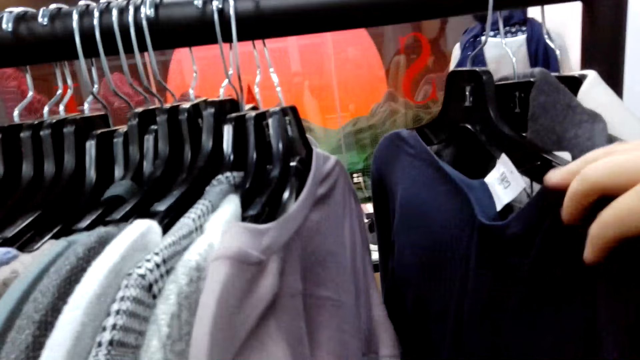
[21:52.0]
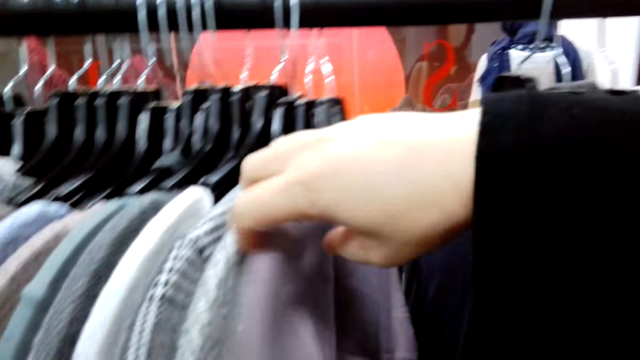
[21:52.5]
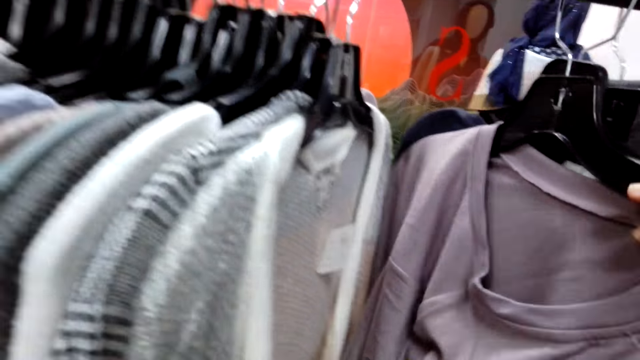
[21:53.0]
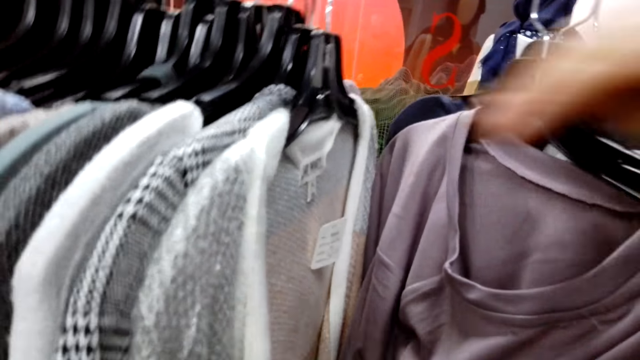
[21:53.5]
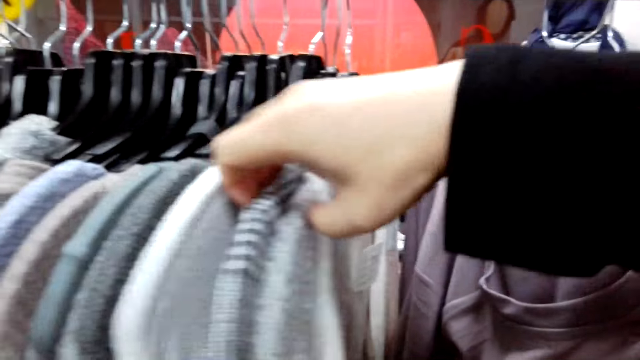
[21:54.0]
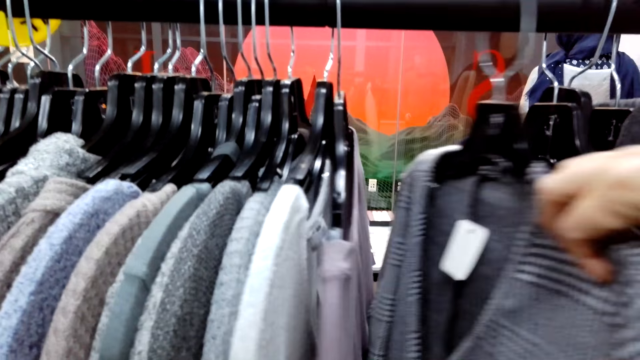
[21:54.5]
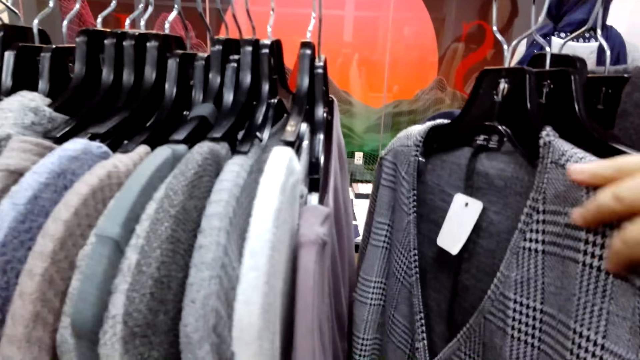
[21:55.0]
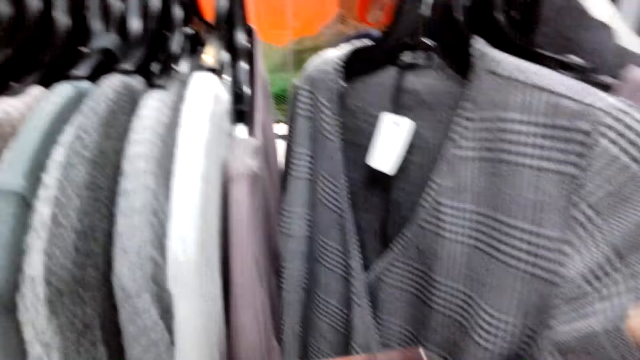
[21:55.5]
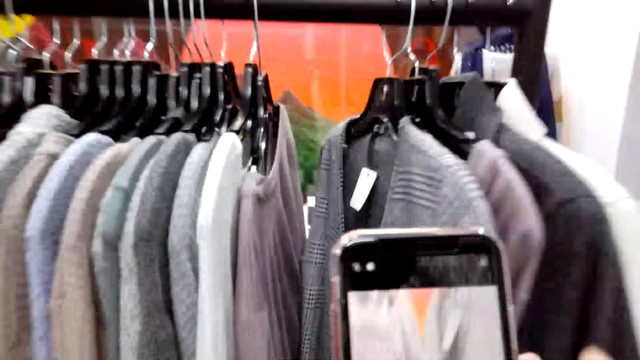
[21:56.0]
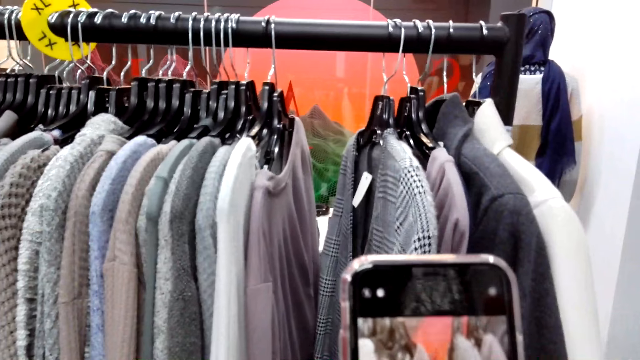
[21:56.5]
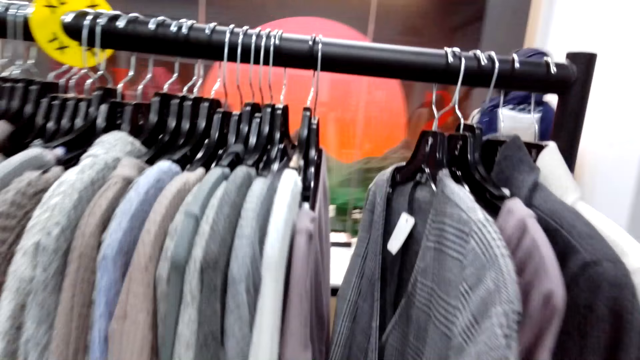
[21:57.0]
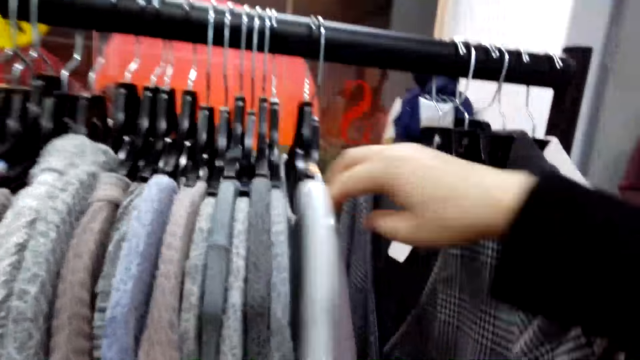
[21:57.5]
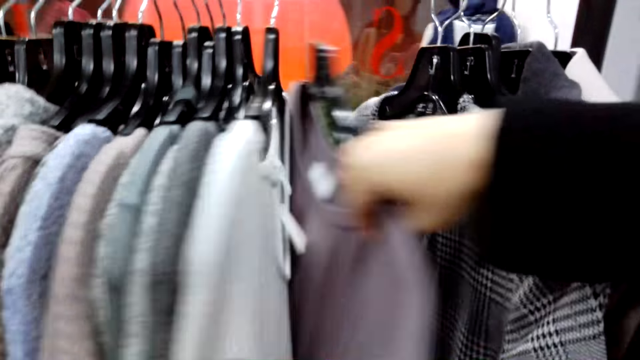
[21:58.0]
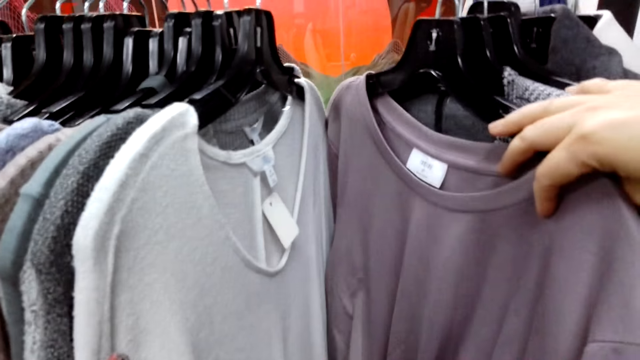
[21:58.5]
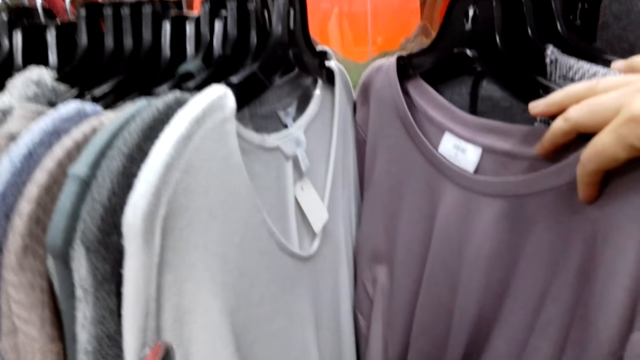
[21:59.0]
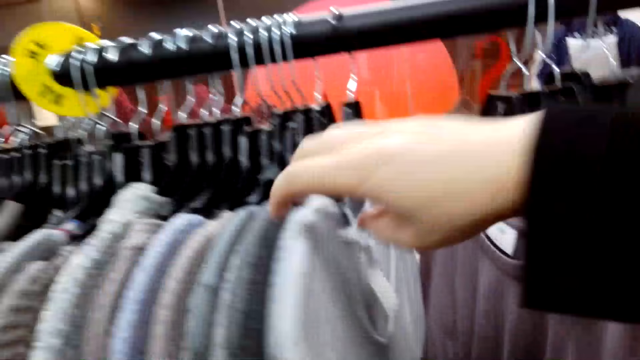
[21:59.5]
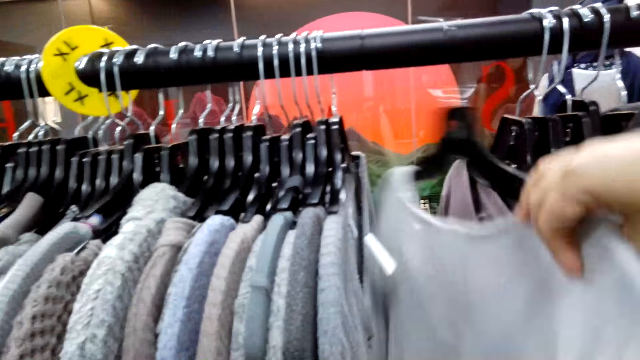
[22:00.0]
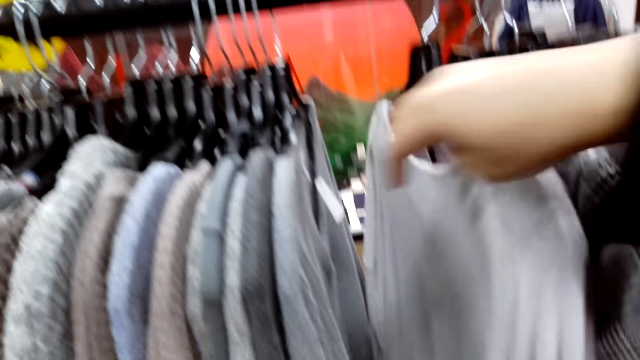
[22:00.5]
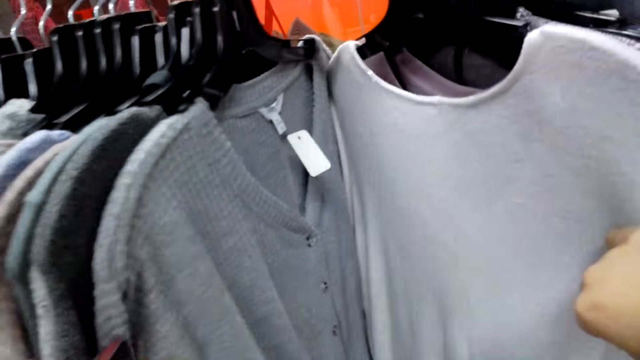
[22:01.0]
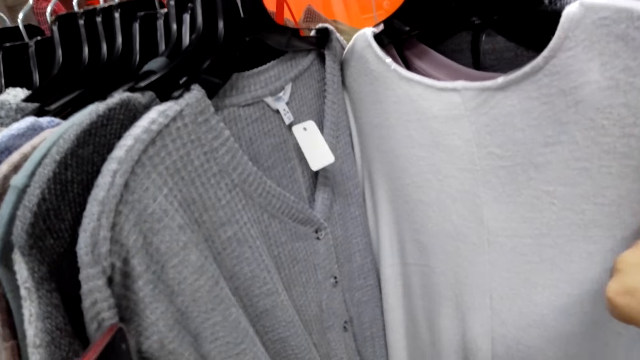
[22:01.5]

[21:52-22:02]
The camera wearer flips through the clothes. They move the clothes on the cloth rack. They use the phone and take a picture of the coat. They flip through a sweater and move the clothes on the cloth rack.

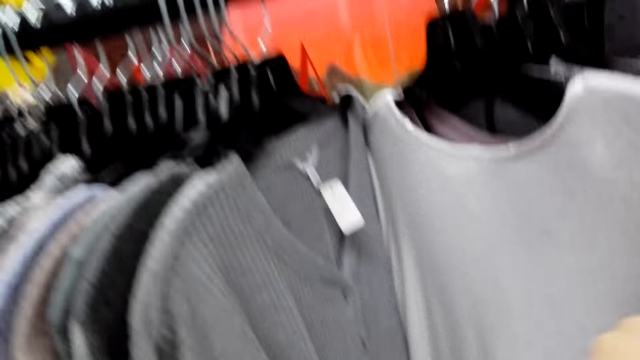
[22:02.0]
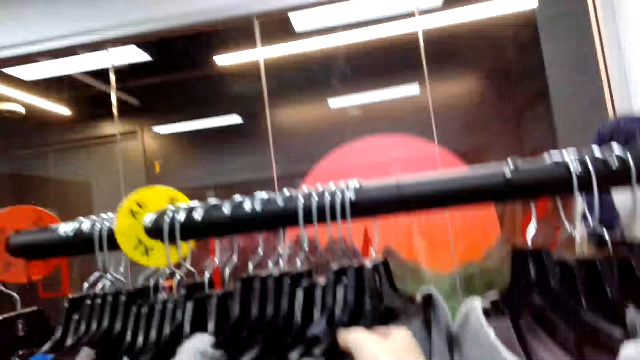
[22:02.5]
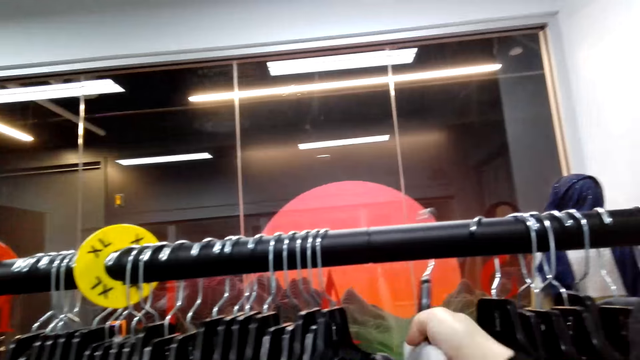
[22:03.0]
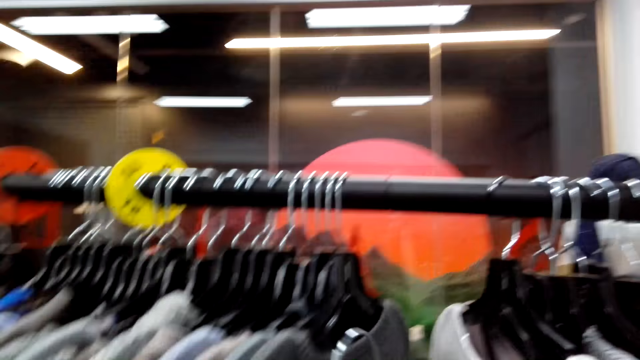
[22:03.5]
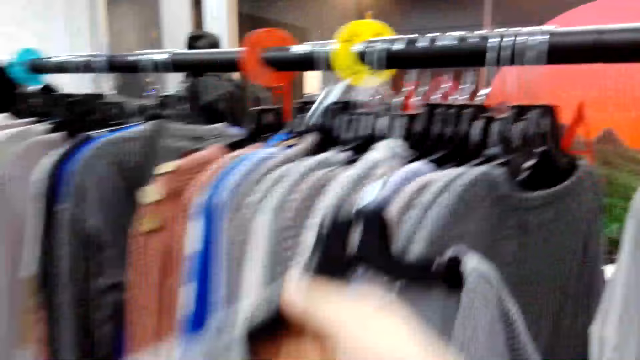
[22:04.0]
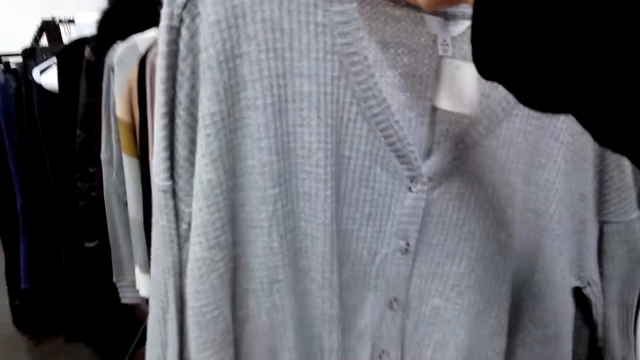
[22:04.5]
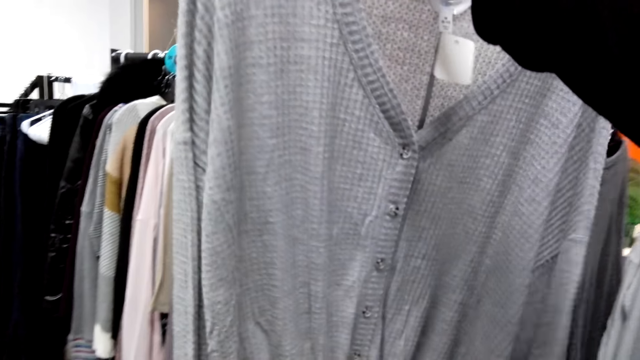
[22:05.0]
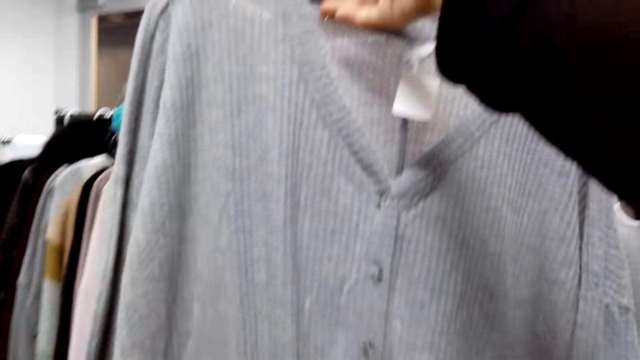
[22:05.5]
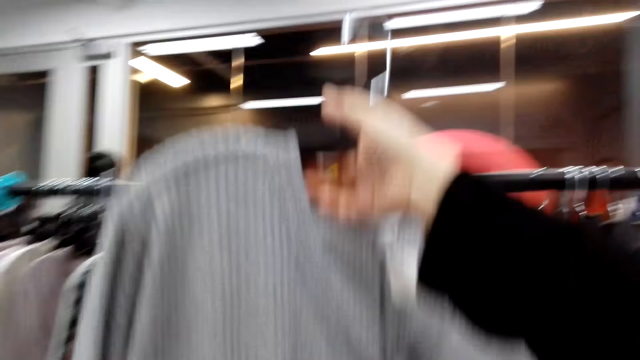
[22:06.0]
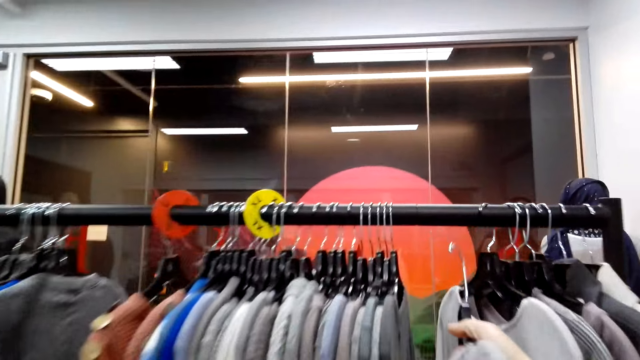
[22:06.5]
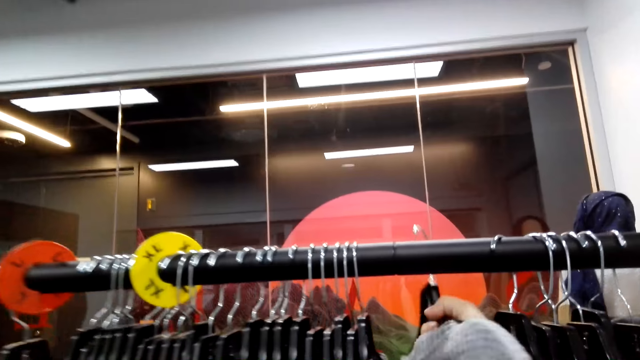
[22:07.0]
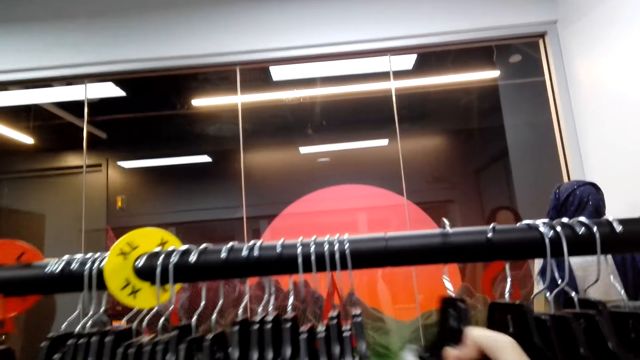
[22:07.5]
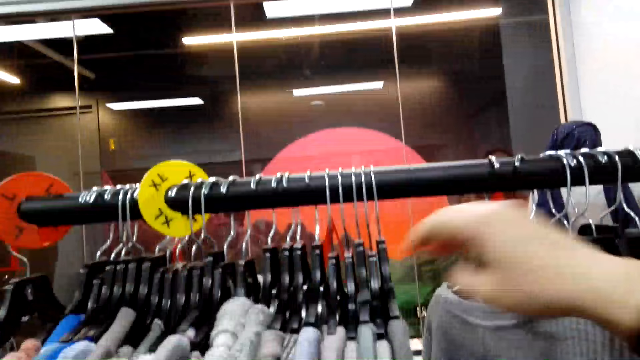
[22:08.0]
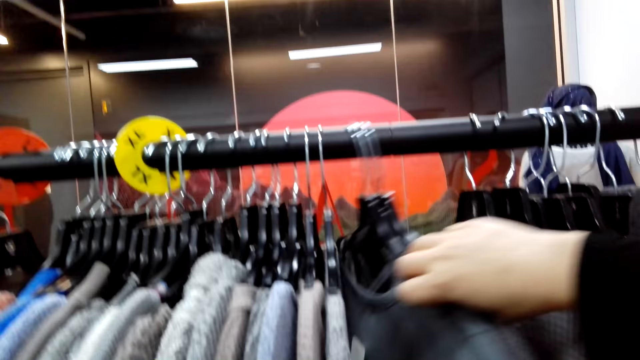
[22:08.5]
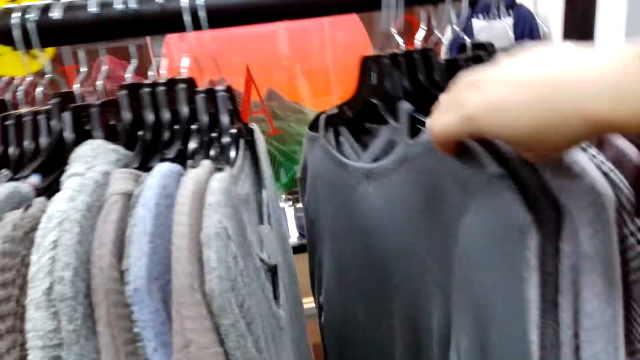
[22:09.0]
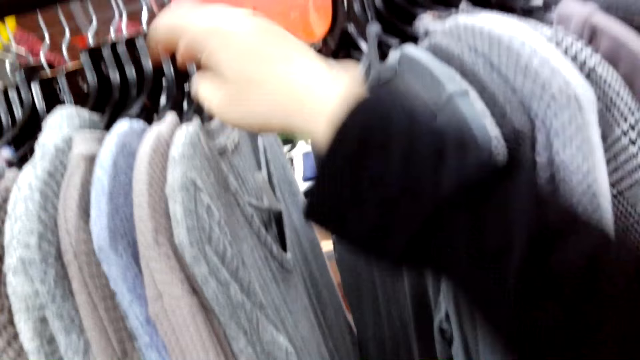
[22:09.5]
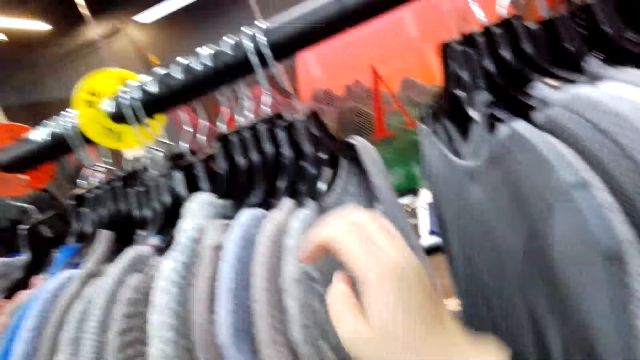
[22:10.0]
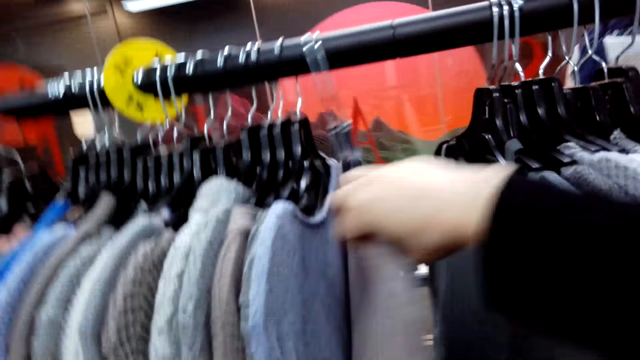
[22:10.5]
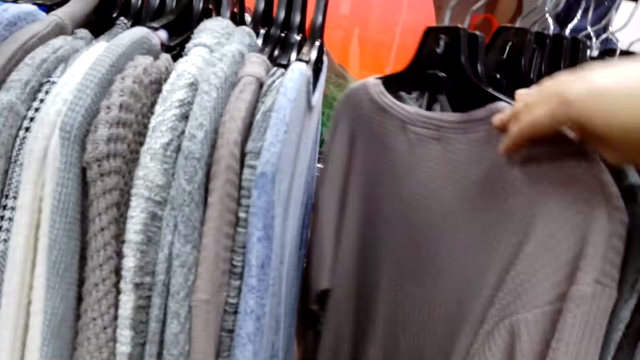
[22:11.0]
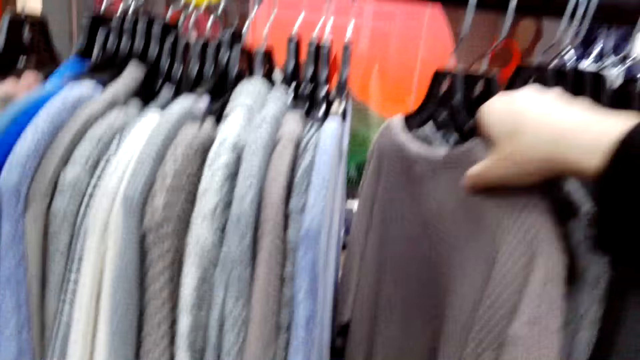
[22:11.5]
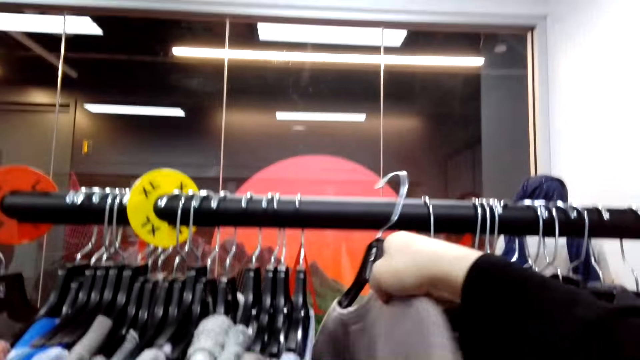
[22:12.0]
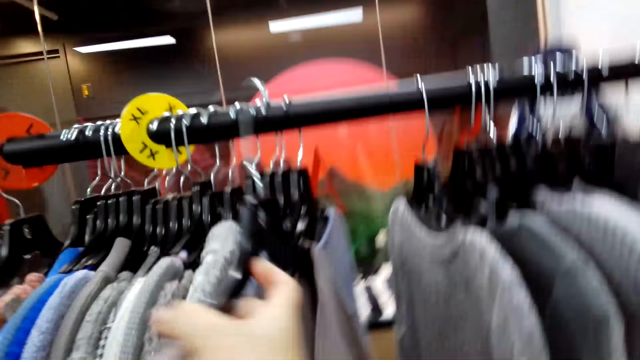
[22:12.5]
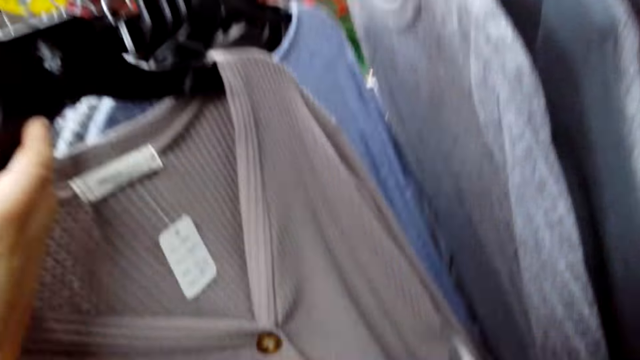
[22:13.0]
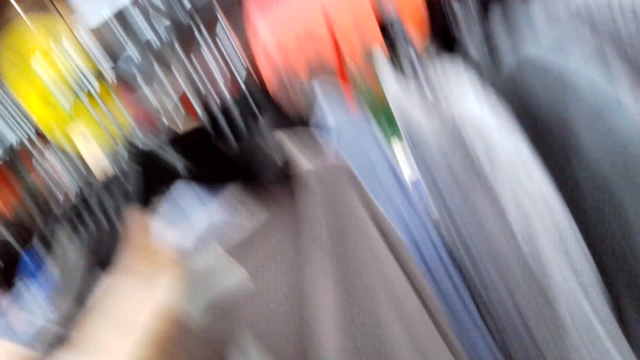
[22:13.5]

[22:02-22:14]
The camera wearer picks a sweater from the rack. They hold the cloth. They place the sweater on the rack. They move the clothes on the cloth rack and flip through the sweater. They pick the sweater from the rack.
